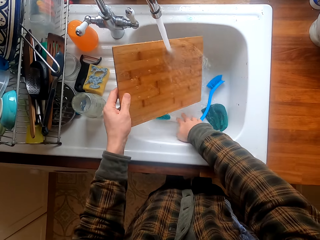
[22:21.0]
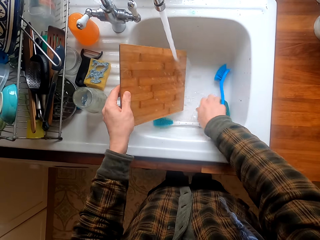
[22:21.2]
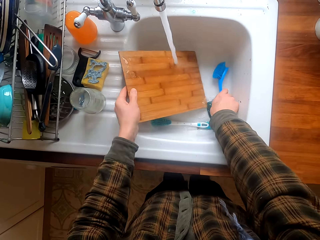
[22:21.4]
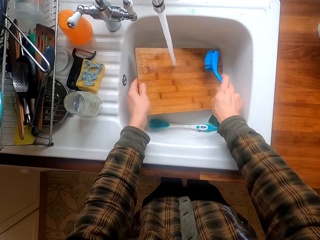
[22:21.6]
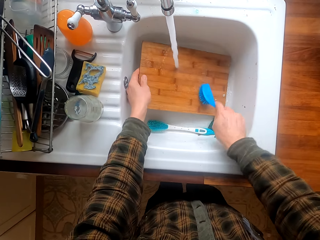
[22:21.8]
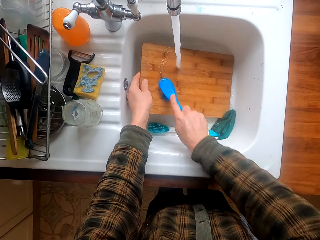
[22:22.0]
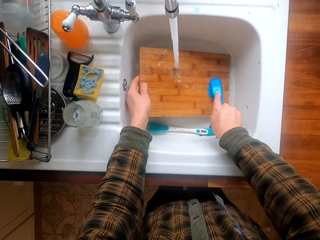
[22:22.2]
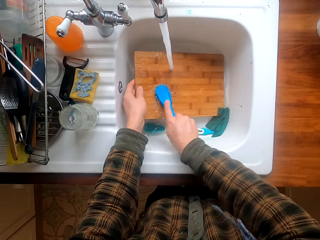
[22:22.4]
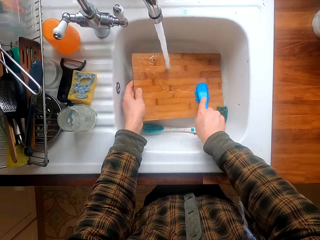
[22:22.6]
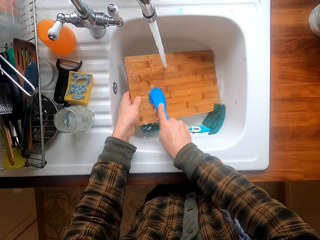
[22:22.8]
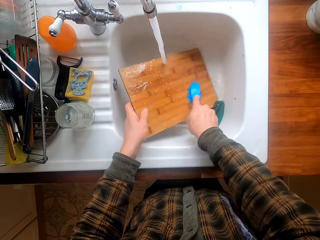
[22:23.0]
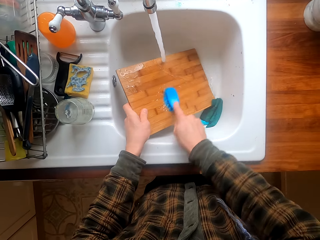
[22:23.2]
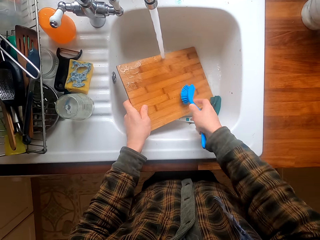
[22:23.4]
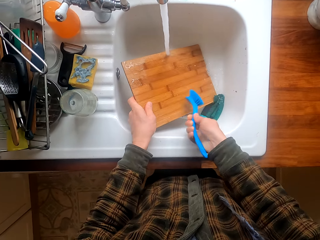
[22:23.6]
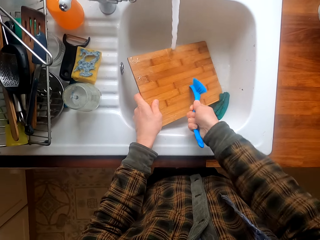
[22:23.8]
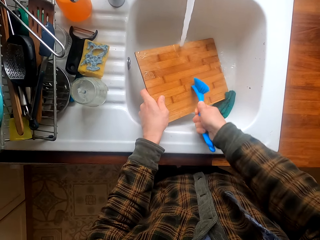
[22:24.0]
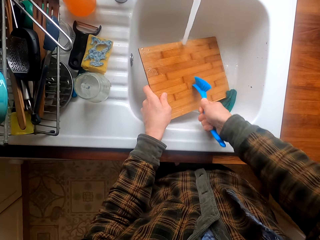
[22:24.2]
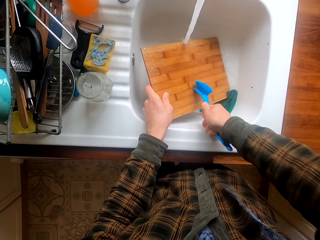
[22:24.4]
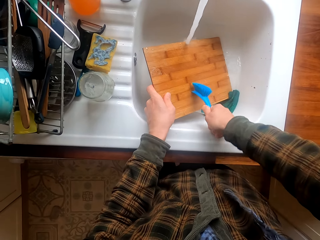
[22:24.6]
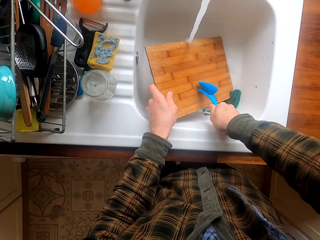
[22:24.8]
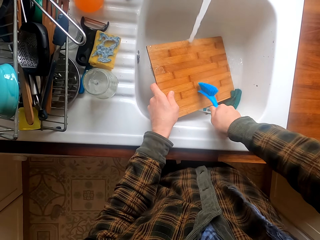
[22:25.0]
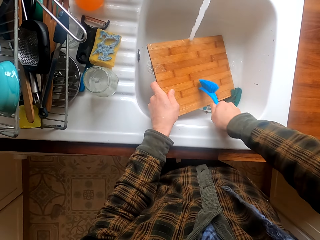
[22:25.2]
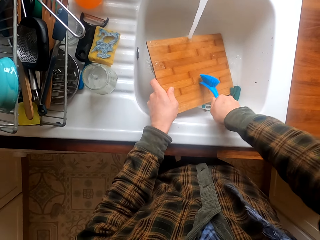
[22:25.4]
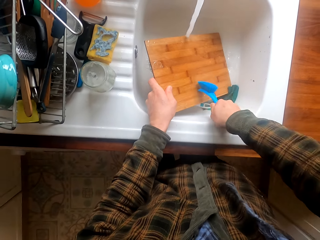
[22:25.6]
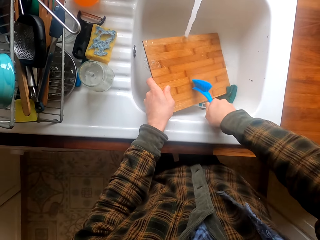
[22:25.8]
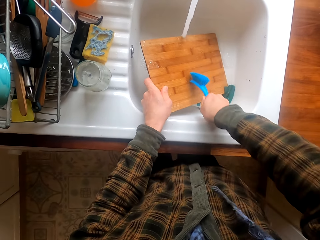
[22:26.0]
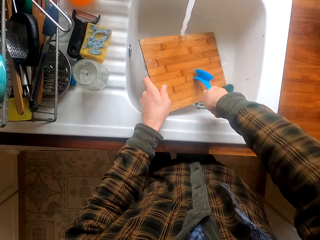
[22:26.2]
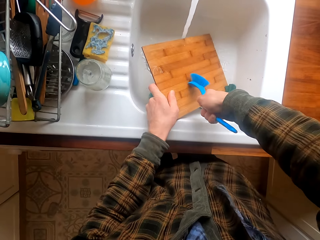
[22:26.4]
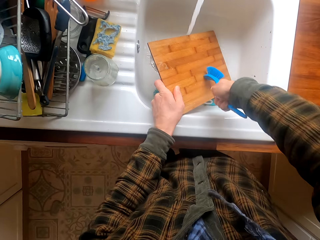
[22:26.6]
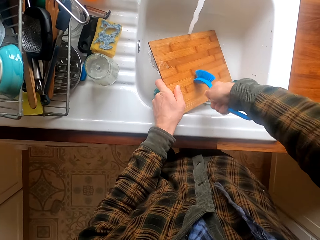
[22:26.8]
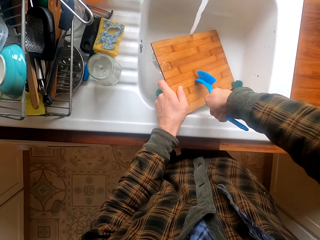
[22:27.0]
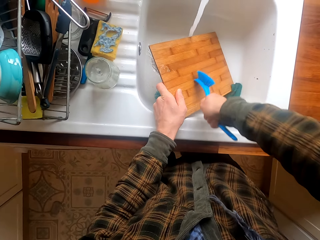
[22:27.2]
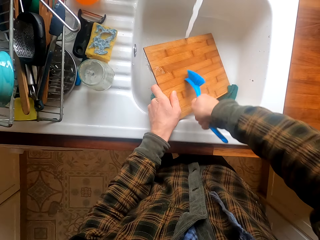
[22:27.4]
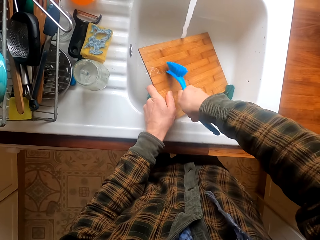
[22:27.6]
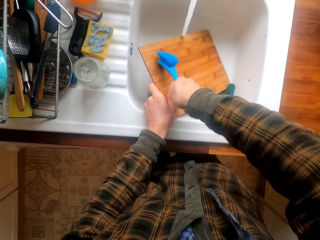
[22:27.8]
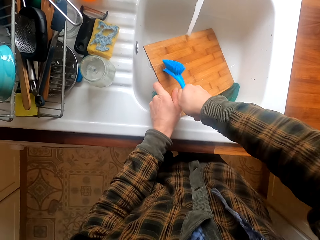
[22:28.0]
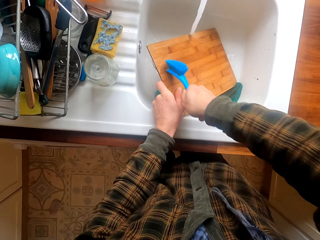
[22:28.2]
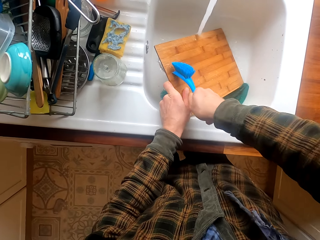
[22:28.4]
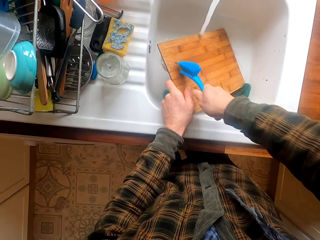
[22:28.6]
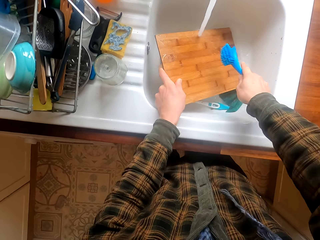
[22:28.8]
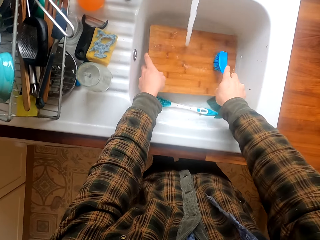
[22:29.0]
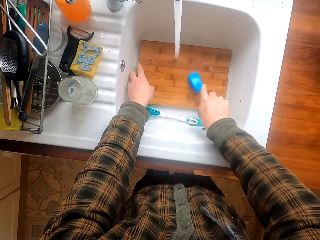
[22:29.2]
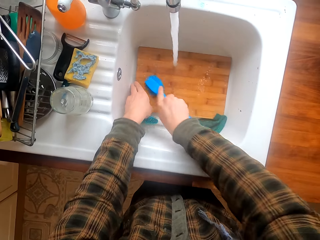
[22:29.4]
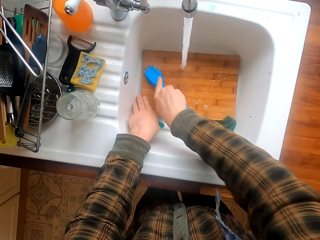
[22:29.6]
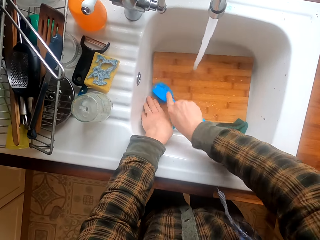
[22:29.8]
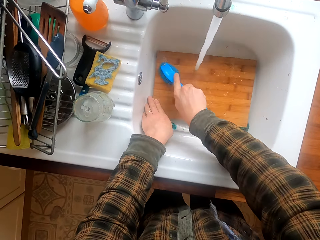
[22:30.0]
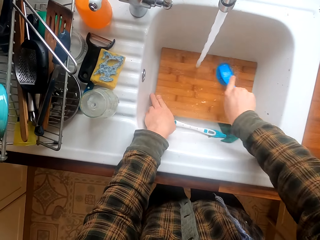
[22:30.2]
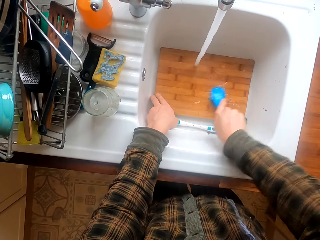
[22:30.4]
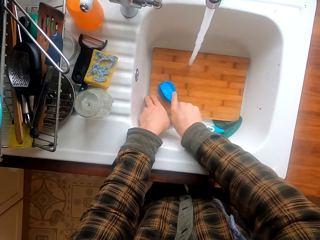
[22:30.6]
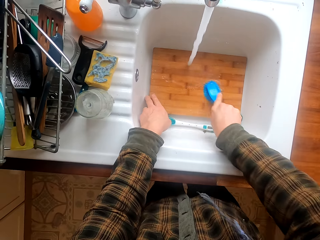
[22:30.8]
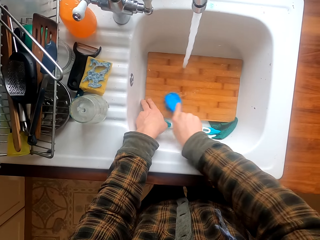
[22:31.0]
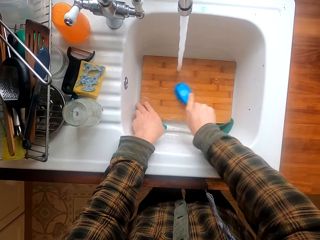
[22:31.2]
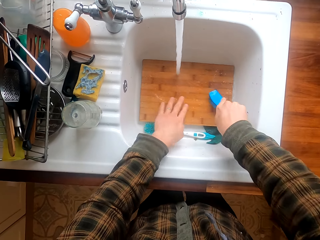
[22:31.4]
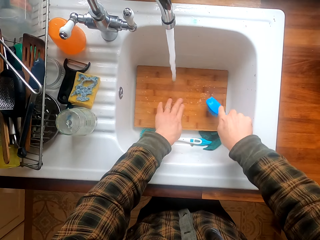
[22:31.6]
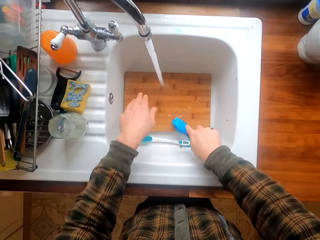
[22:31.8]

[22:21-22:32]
The camera wearer takes a brush. They wash the chopping board with the brush. They scrape the chopping board with the brush. They put the chopping board in the sink. They wash the chopping board with the brush.

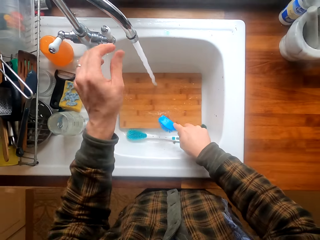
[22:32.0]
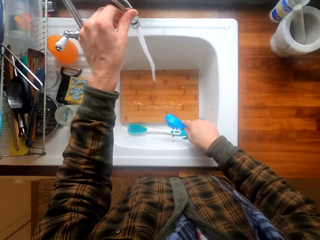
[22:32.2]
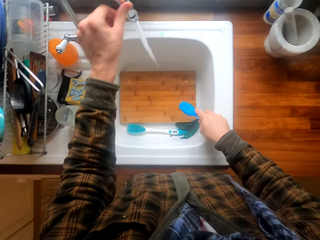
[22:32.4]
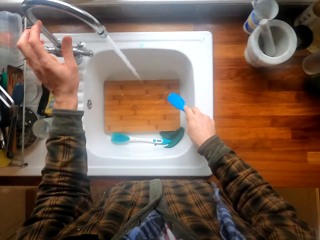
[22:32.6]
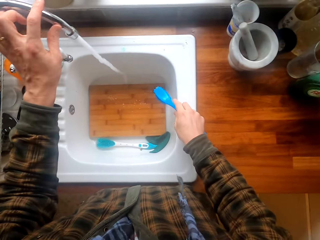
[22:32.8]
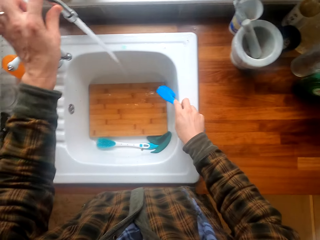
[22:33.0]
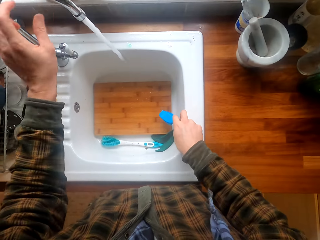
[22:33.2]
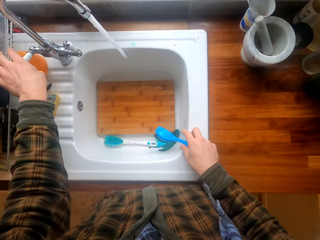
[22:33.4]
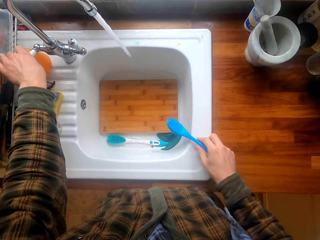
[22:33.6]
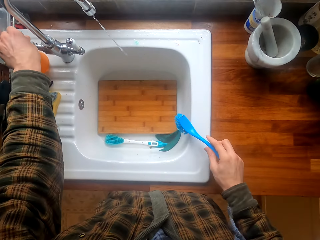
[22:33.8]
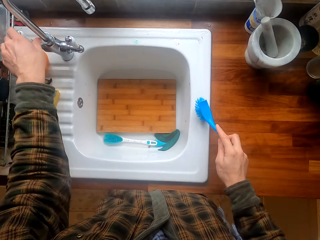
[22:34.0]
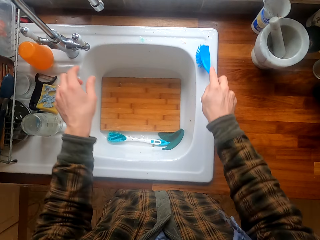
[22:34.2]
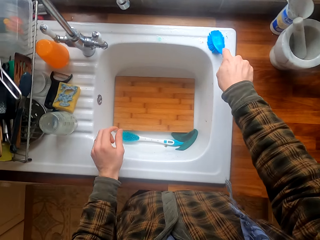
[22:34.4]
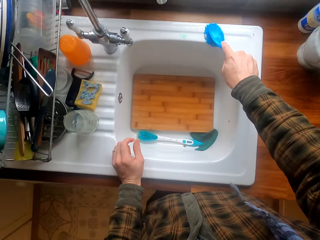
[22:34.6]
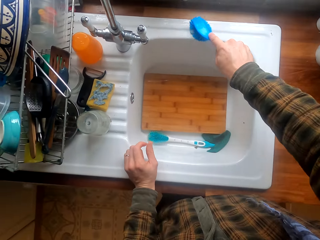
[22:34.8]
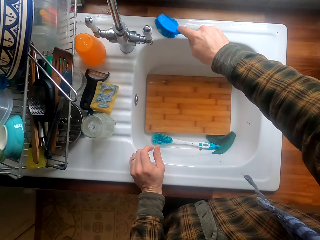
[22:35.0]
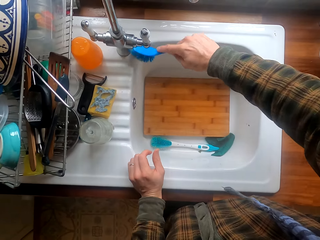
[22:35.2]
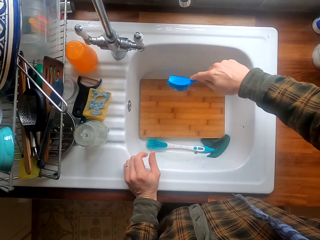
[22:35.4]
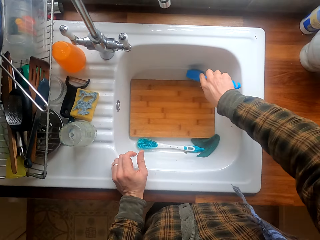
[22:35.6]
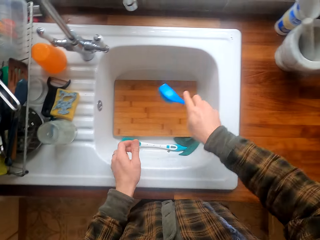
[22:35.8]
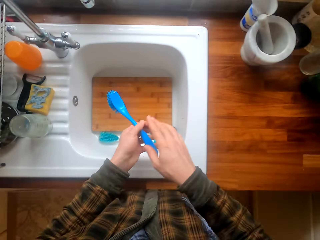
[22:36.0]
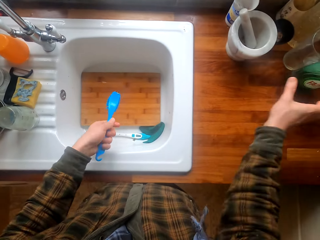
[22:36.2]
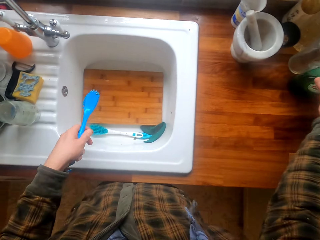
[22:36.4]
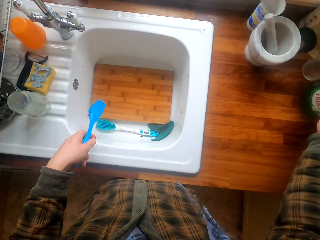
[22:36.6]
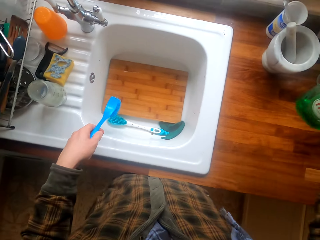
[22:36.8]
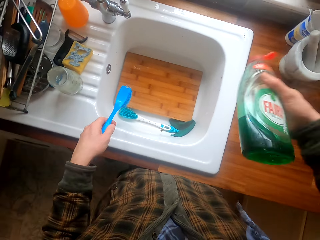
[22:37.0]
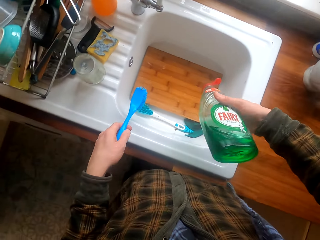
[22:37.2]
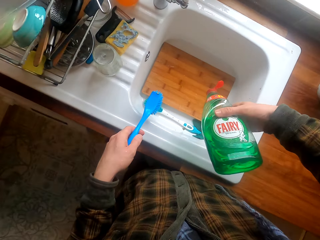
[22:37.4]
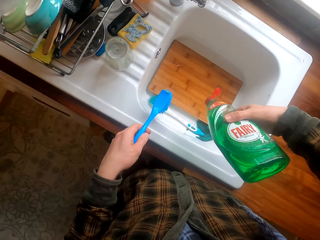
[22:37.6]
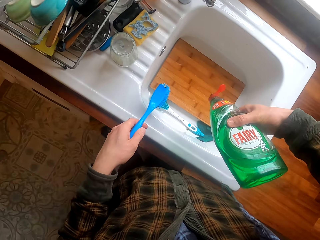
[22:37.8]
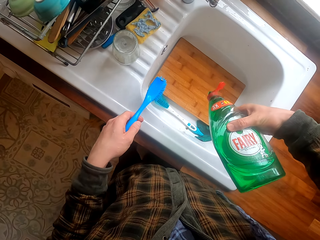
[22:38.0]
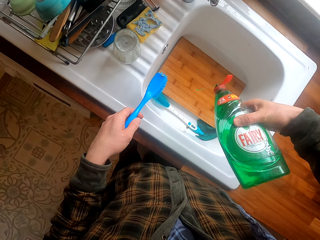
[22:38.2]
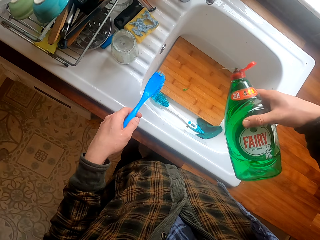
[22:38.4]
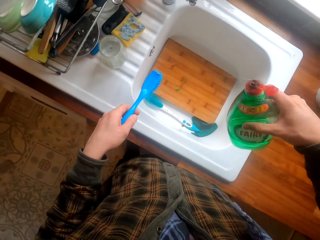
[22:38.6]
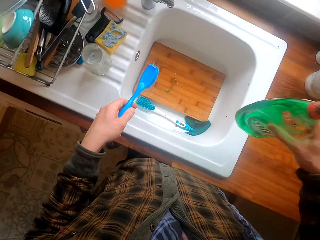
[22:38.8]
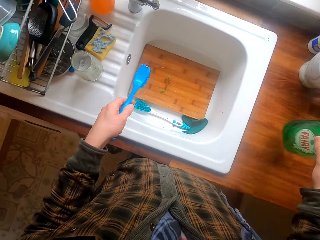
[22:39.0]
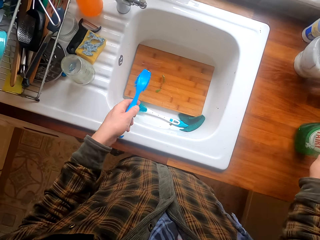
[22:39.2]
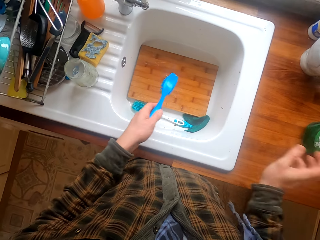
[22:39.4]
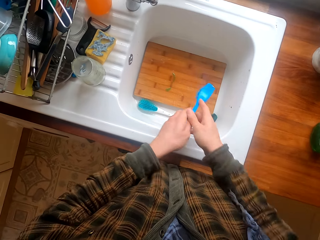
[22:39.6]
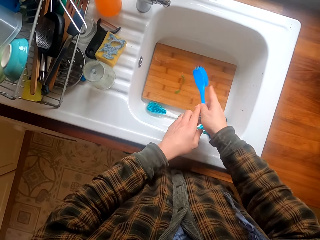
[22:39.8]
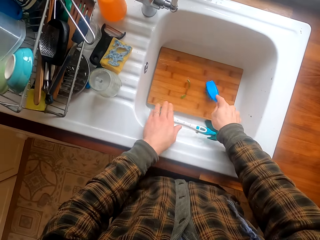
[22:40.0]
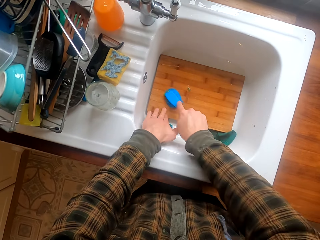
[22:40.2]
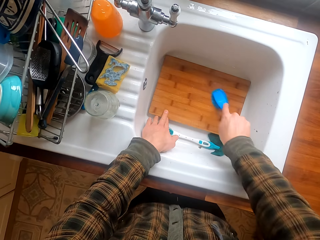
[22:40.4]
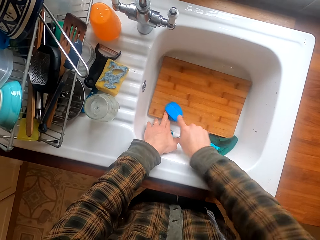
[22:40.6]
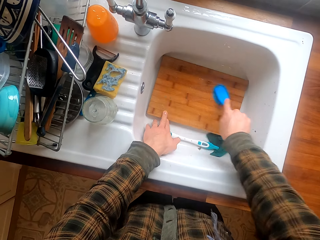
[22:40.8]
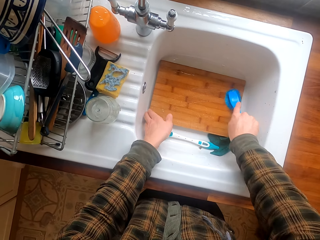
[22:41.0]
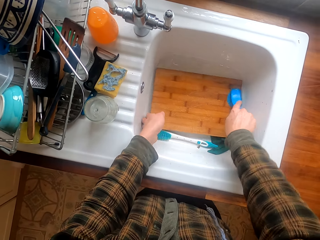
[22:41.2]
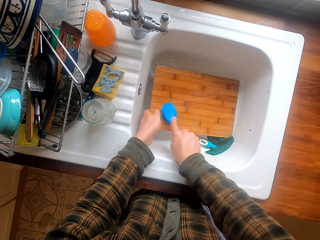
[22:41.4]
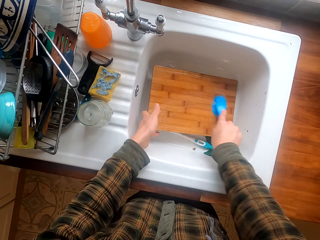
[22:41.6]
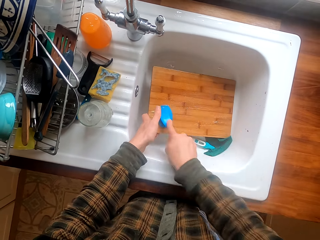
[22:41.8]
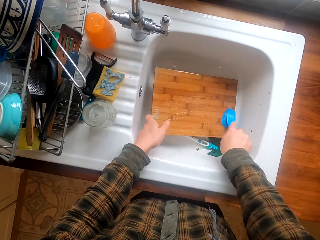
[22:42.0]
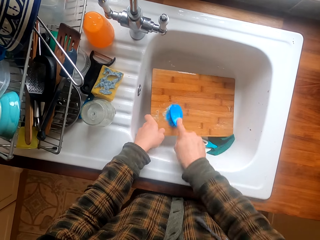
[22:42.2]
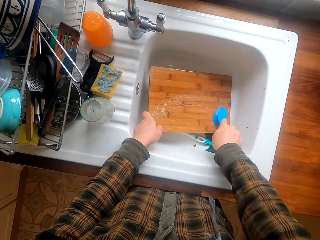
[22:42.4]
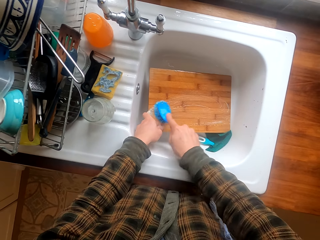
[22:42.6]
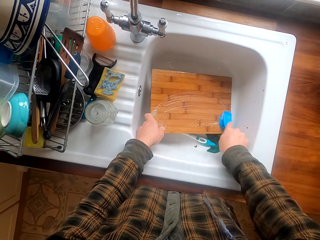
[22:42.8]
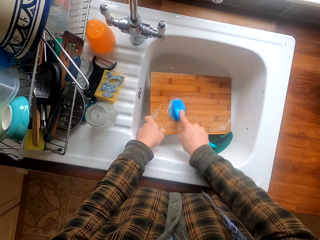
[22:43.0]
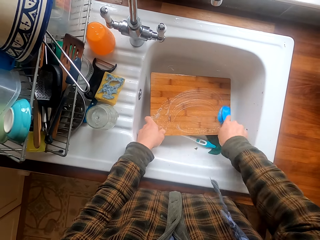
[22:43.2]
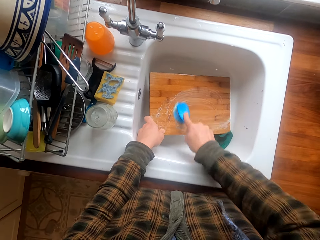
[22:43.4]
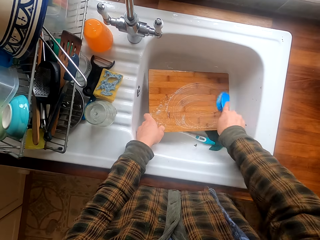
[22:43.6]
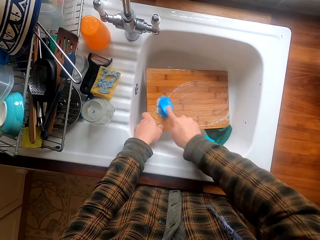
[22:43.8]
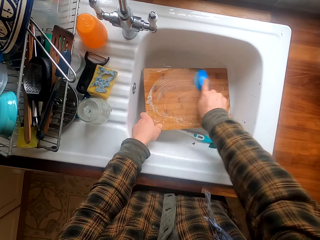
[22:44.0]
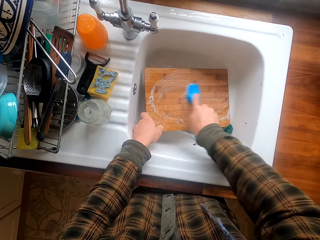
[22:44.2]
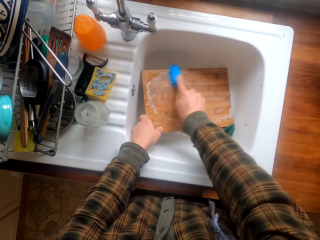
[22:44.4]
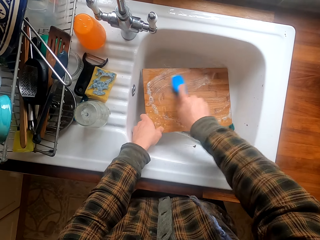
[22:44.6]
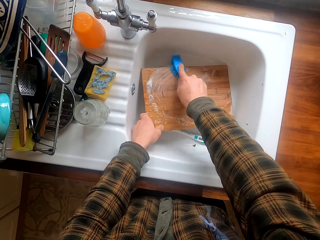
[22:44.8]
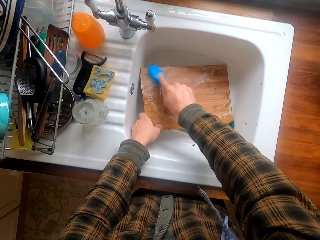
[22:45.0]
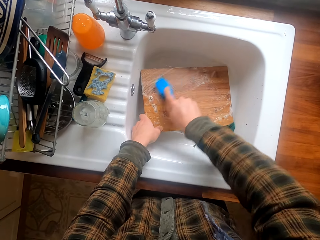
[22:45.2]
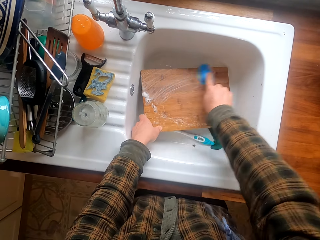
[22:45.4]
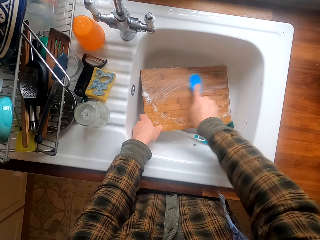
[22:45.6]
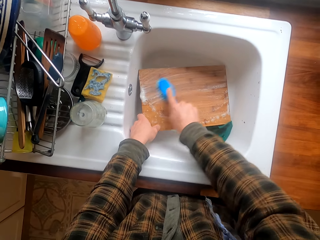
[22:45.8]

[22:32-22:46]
The camera wearer moves the sink pipe. They close the water. They clean the sink surface. They put the brush on the left hand. They take a detergent. They squeeze the detergent on the chopping board. They put the detergent on the surface. They wash the chopping board with the brush. They lift the chopping board.
